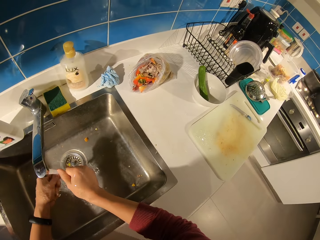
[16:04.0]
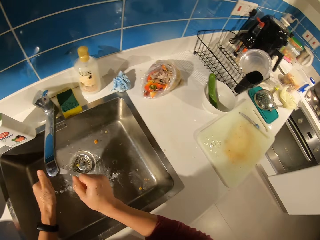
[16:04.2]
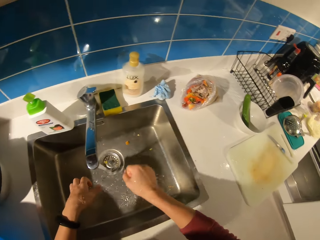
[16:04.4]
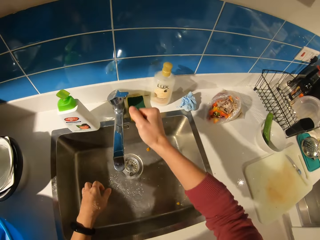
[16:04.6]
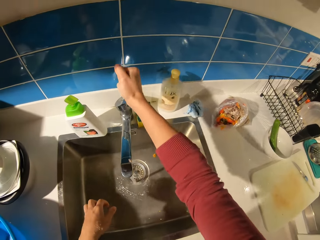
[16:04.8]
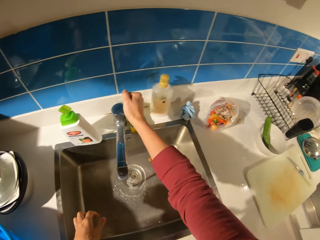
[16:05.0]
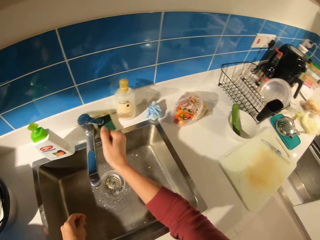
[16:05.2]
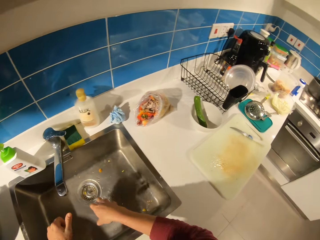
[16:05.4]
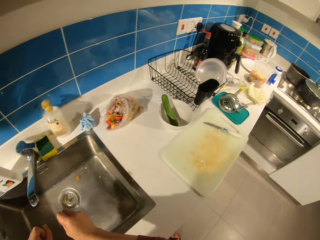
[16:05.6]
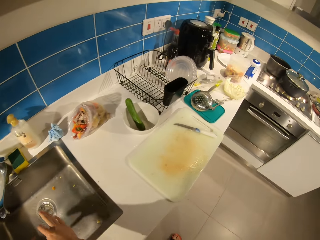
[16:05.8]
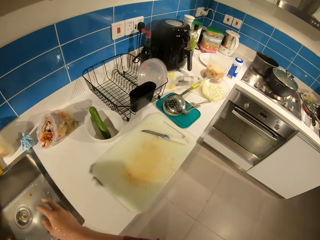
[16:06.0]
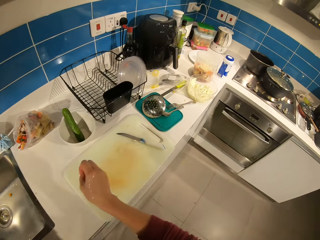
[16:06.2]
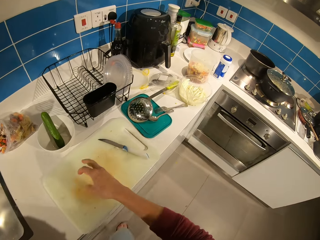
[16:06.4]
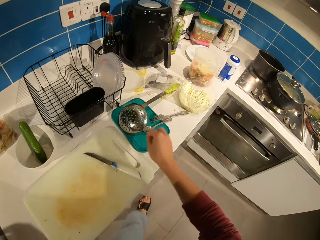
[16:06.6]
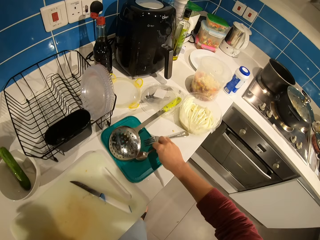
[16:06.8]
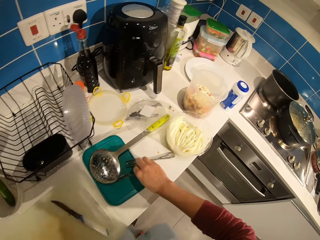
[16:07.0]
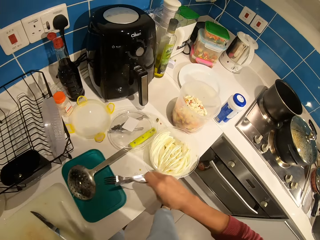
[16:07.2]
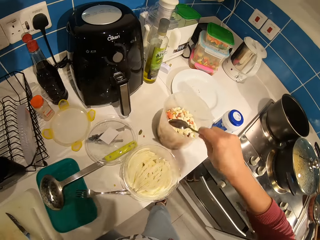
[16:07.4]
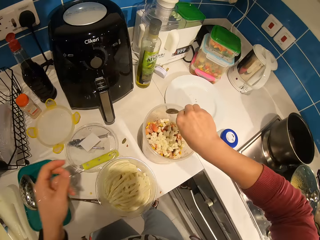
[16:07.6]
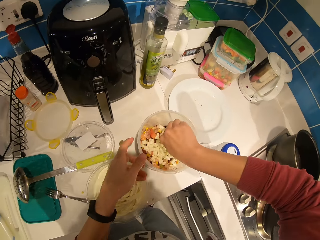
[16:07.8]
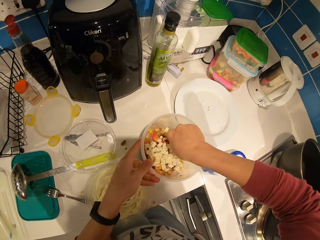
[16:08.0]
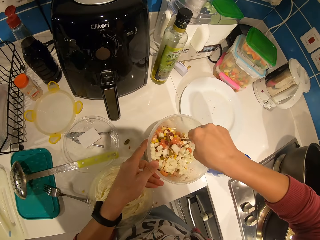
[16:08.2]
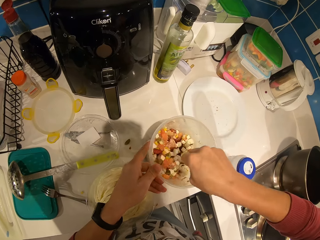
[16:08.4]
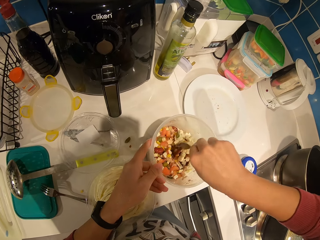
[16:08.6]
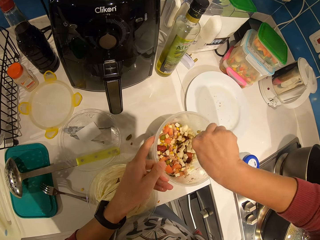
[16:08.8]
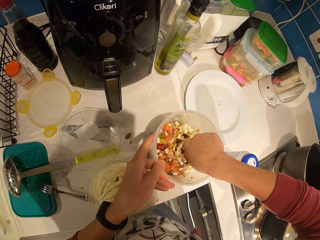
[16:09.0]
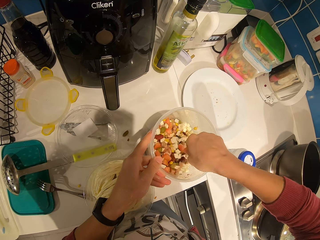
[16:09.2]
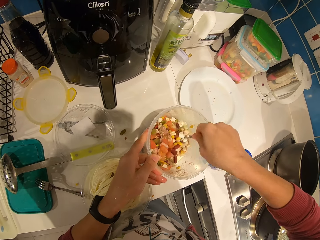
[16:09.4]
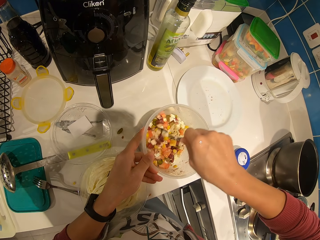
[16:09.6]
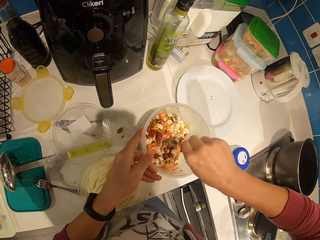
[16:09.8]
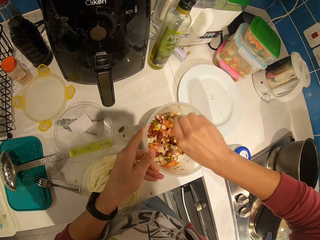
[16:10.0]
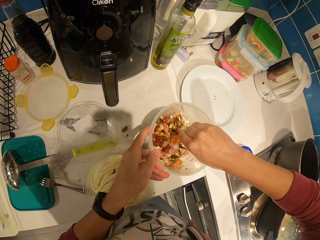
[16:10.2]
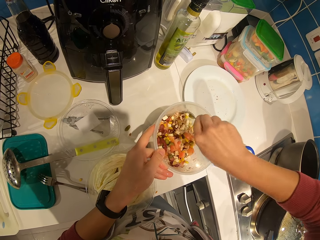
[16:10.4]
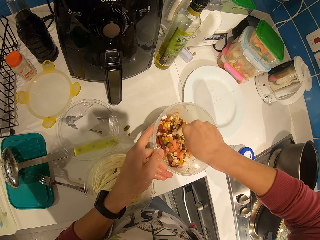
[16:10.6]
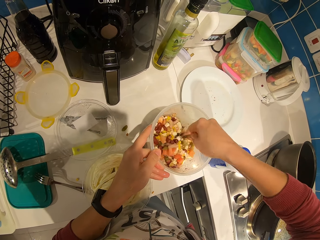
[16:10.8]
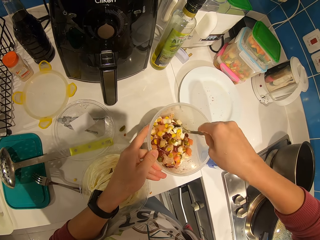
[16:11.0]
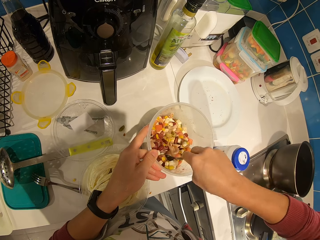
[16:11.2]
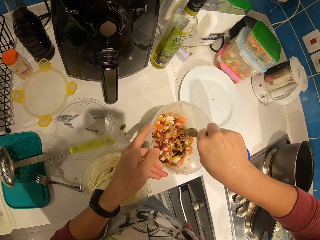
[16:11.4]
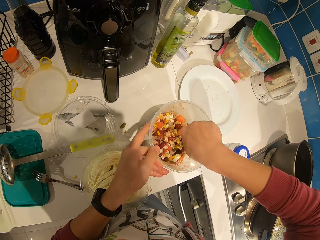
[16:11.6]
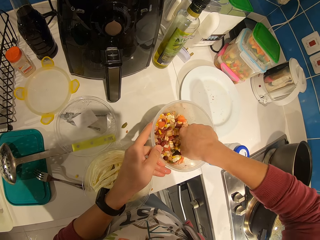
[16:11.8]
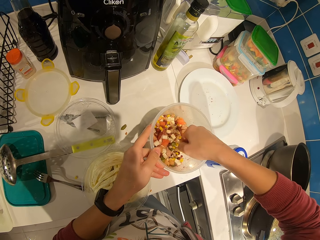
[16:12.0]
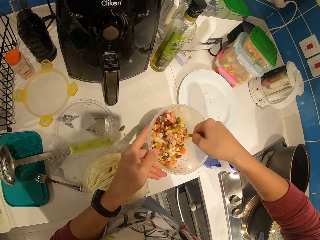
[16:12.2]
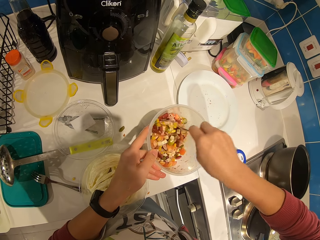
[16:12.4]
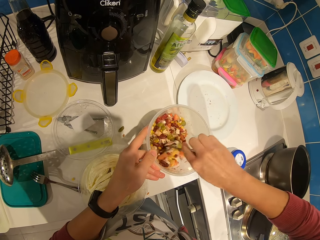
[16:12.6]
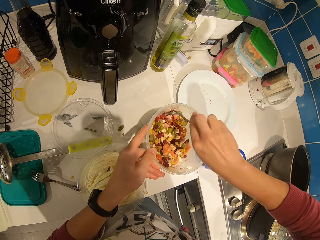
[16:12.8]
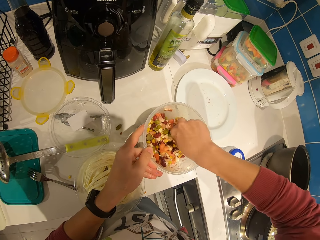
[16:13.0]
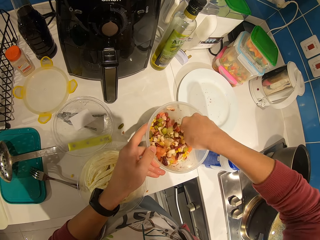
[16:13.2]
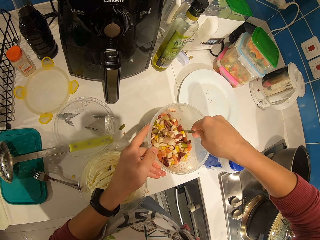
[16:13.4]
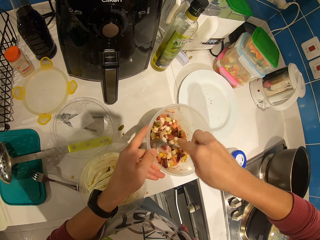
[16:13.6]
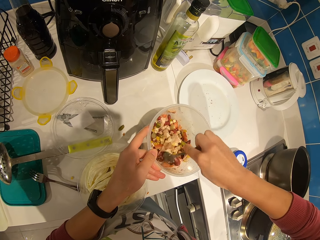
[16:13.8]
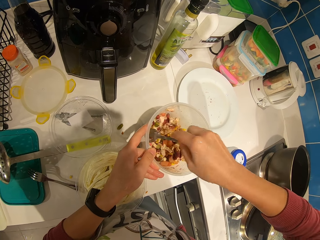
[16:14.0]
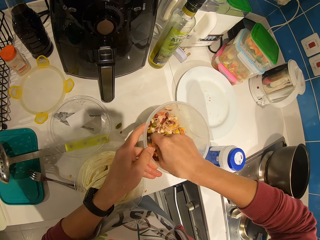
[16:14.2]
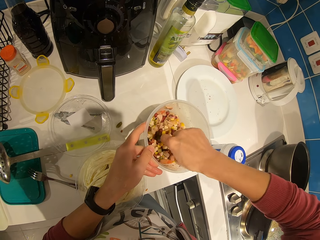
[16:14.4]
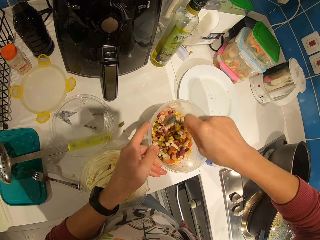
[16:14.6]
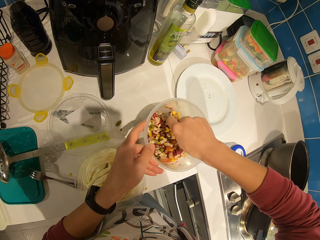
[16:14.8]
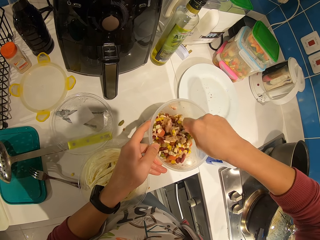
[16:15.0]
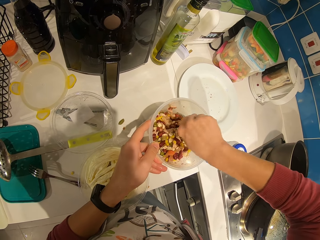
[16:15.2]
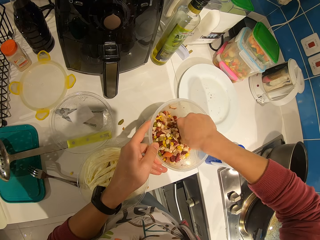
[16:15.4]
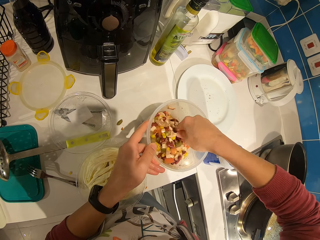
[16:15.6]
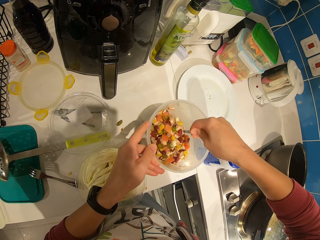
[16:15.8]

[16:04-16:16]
The camera wearer closes the tap. They pick up the spoon. They mix the vegetables in the bowl.

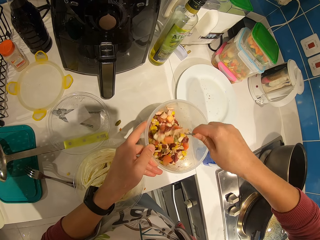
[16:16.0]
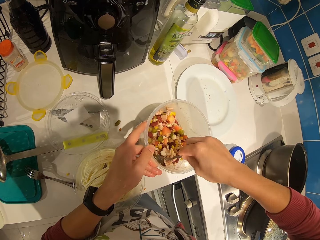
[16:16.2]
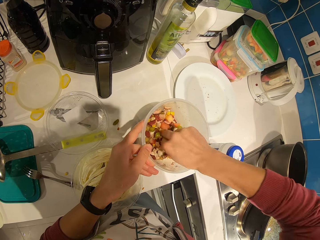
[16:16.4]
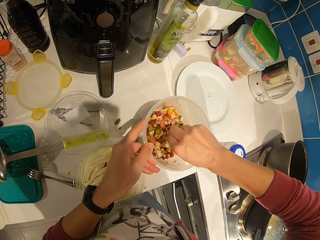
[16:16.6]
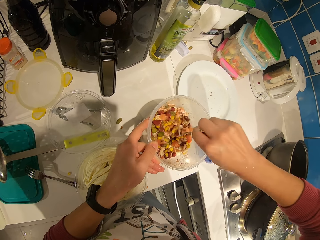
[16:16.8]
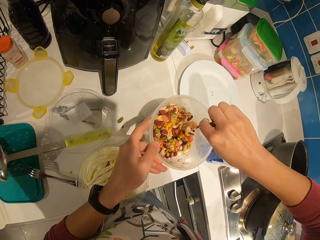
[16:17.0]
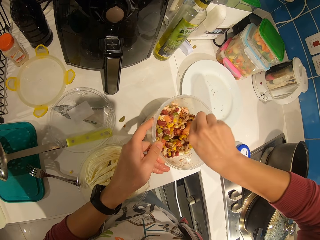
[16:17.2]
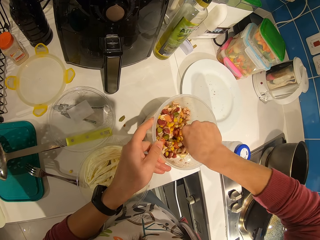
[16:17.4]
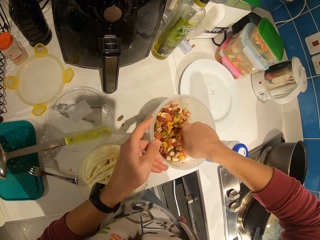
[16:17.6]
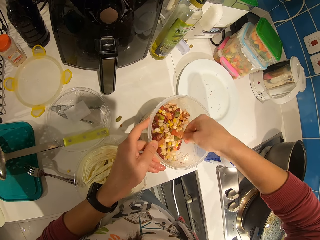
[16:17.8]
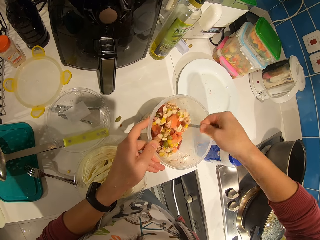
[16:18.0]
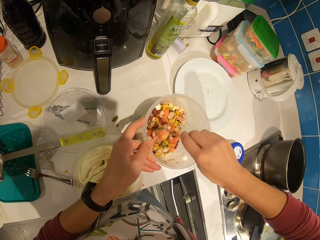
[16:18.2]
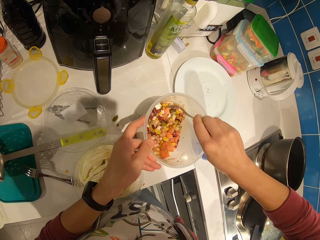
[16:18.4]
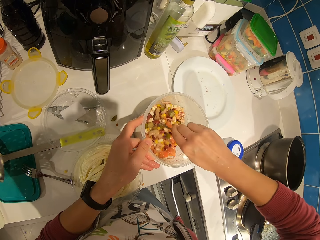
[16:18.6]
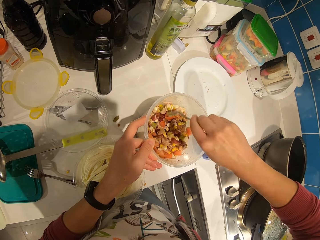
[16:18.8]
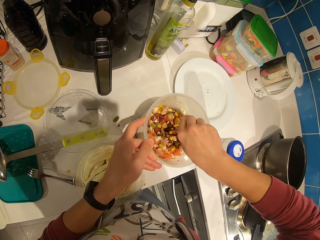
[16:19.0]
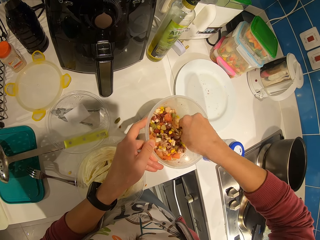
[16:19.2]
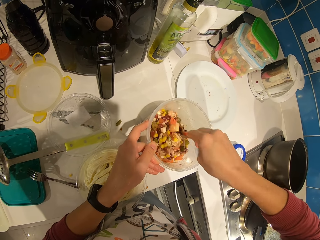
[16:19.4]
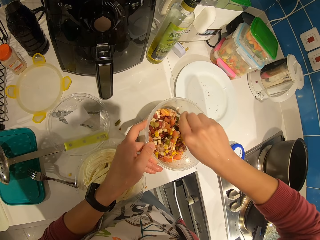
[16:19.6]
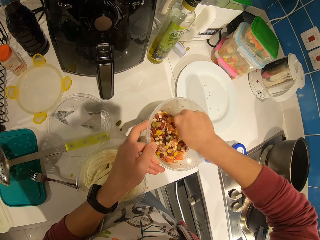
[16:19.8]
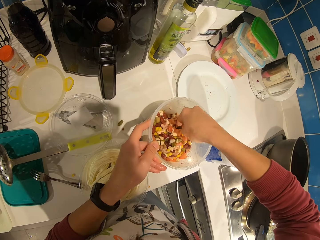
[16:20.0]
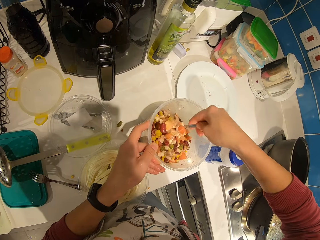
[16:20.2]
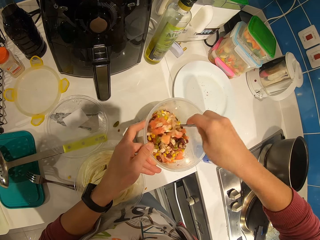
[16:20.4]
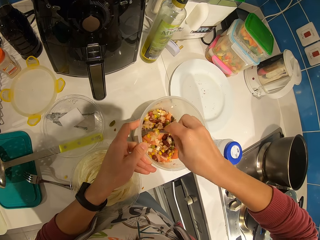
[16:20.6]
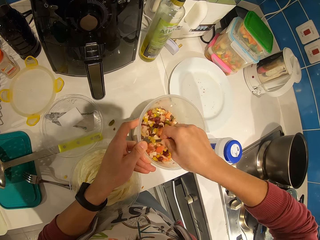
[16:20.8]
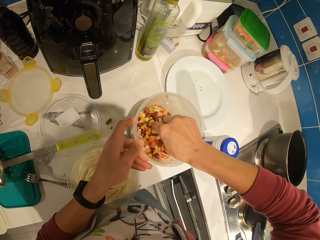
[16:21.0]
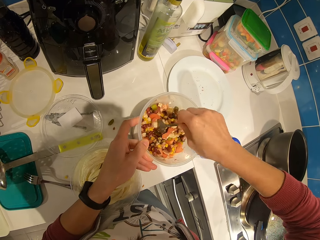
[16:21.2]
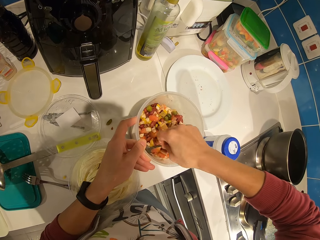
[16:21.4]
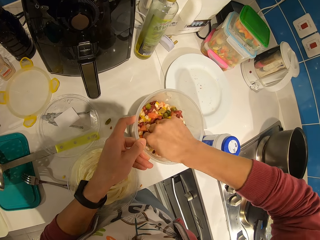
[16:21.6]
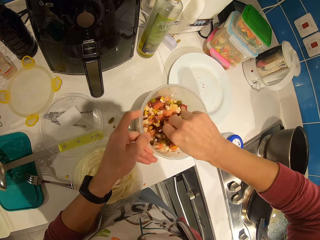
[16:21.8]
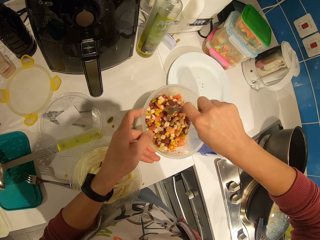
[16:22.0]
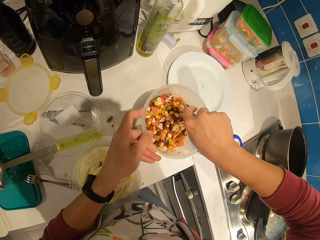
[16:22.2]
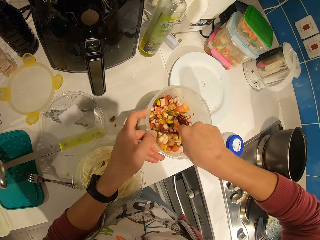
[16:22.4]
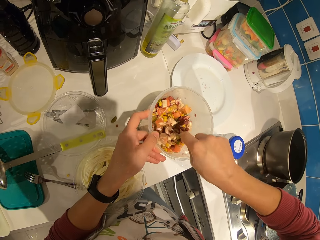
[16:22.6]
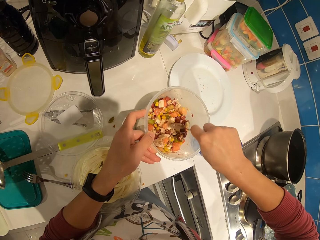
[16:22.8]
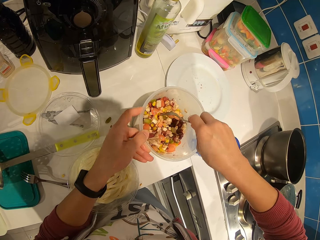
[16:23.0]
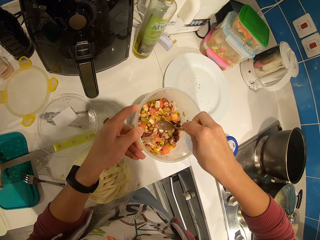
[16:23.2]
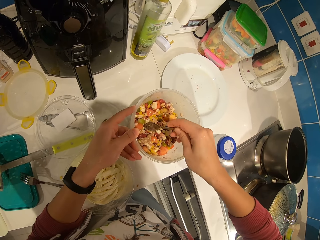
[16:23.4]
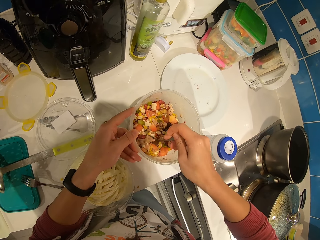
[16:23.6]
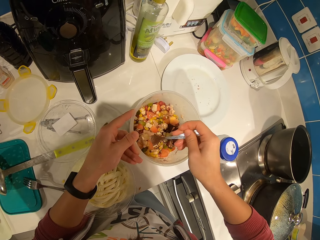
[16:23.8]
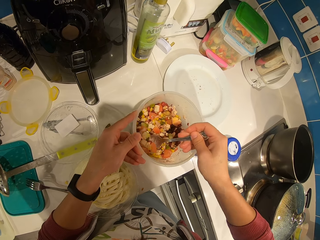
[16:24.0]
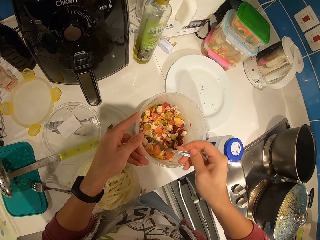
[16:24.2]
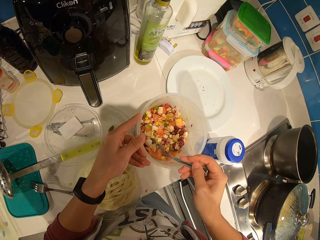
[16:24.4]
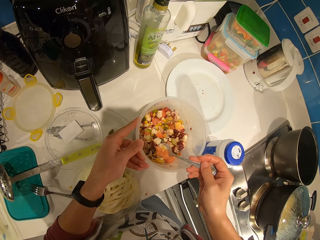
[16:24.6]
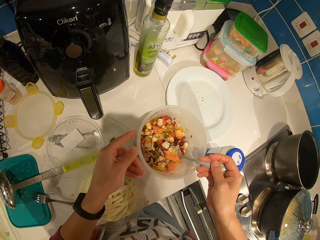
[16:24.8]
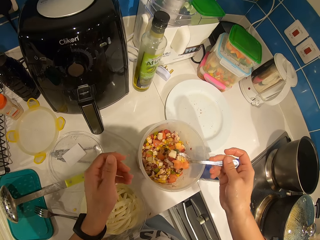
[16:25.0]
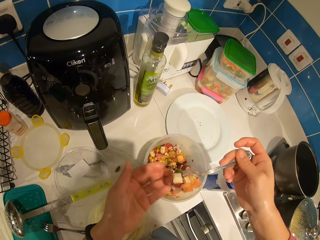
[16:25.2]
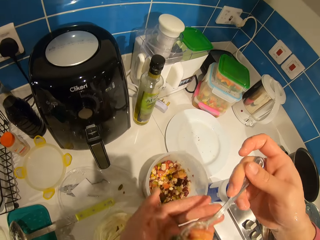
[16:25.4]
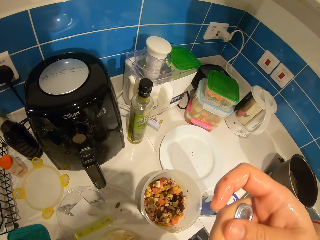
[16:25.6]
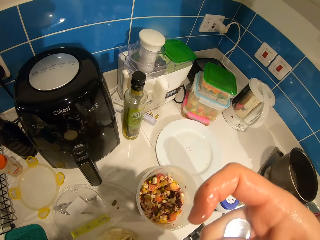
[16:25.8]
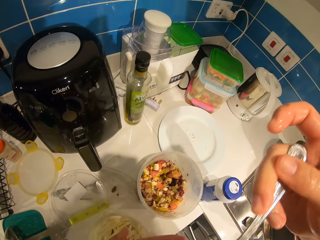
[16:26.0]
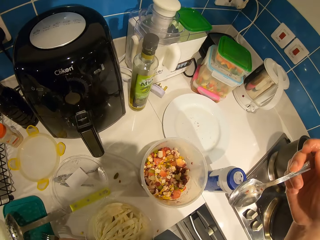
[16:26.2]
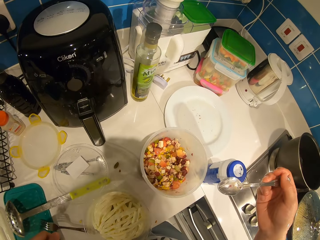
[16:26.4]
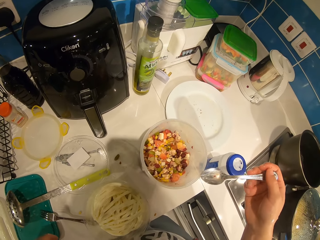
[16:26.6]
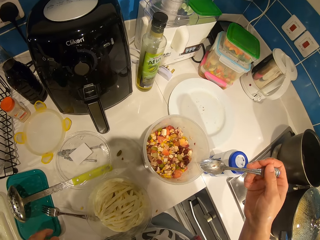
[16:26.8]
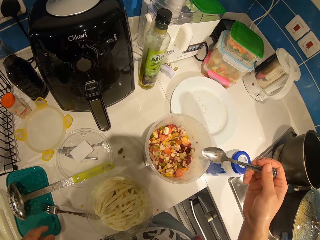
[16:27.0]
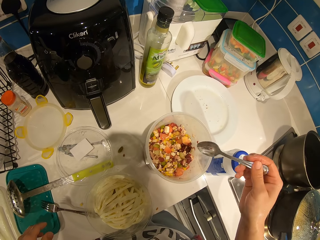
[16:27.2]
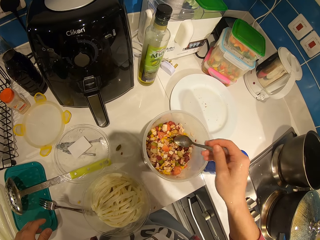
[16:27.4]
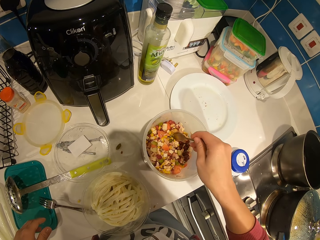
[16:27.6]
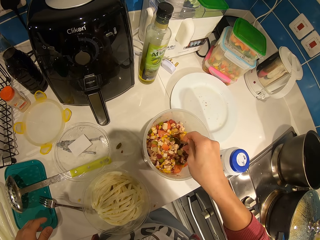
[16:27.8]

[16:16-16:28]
The camera wearer scoops some vegetables with the spoon. They eat the vegetable with the spoon.
